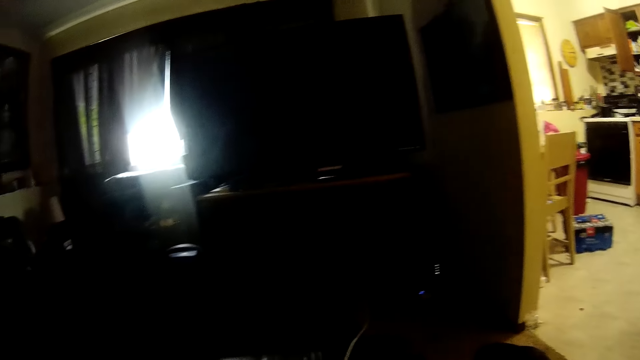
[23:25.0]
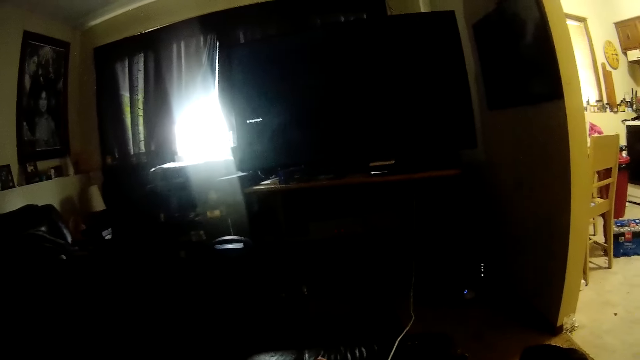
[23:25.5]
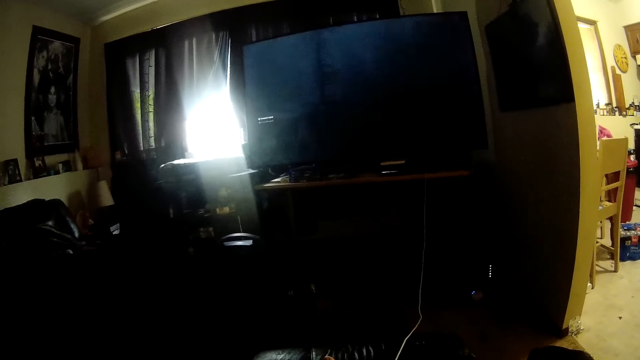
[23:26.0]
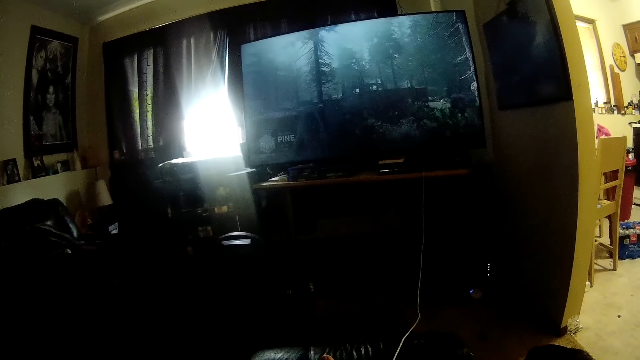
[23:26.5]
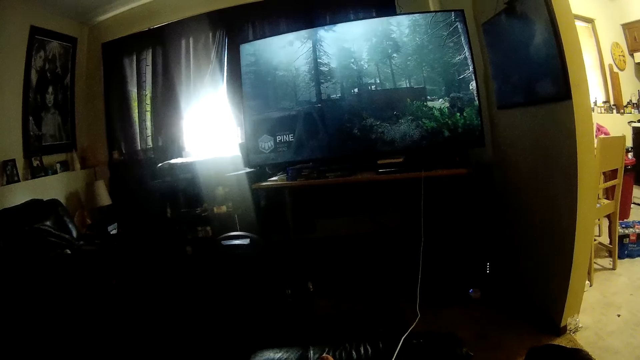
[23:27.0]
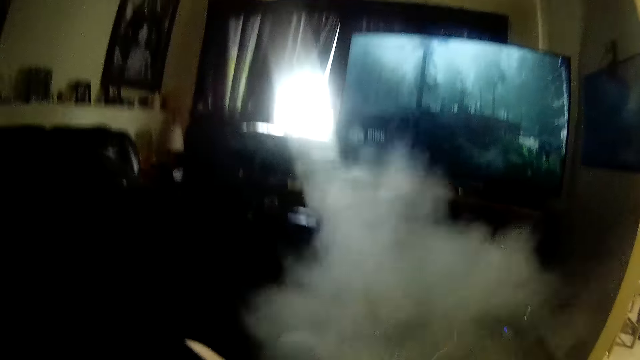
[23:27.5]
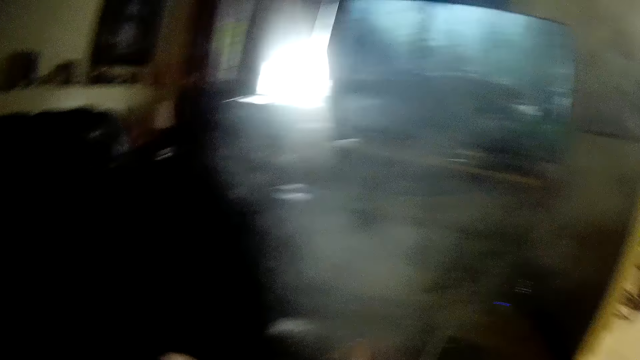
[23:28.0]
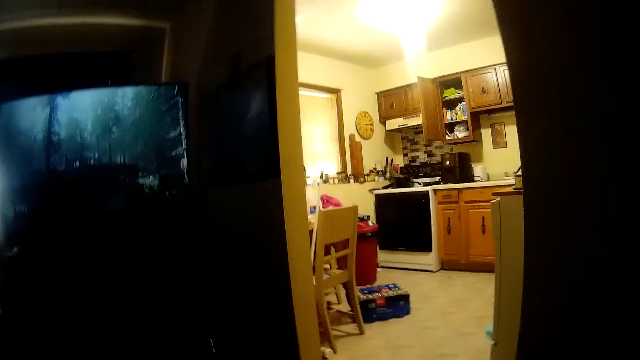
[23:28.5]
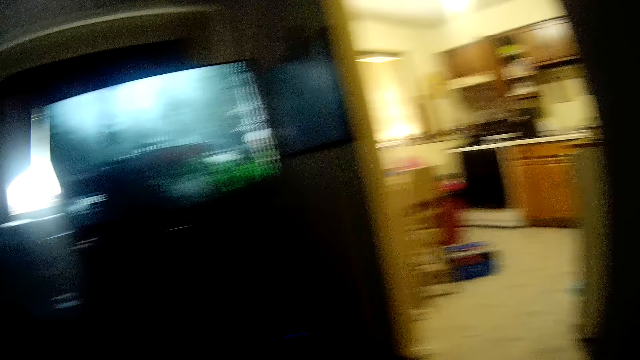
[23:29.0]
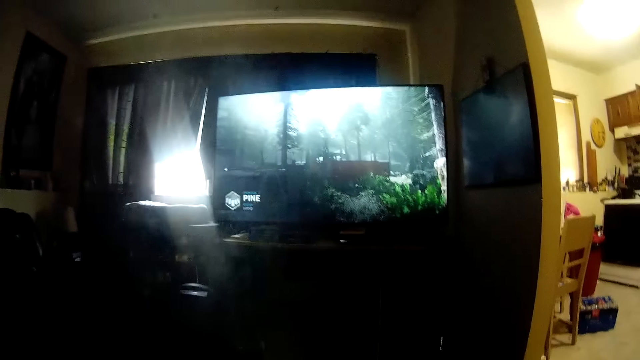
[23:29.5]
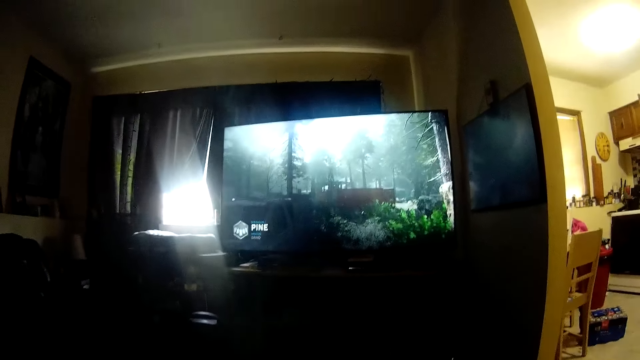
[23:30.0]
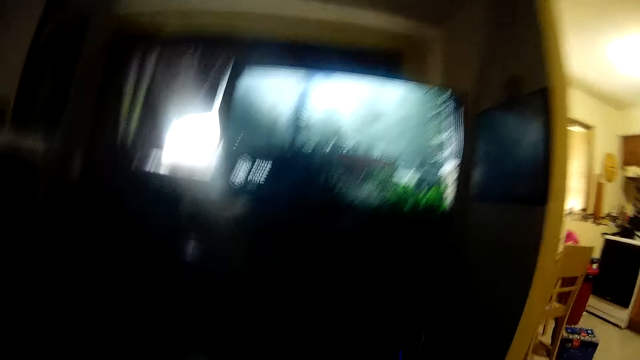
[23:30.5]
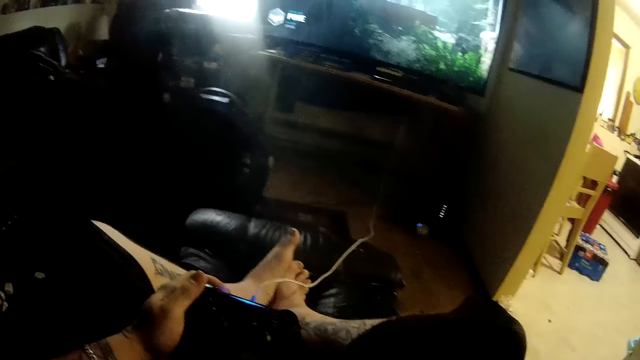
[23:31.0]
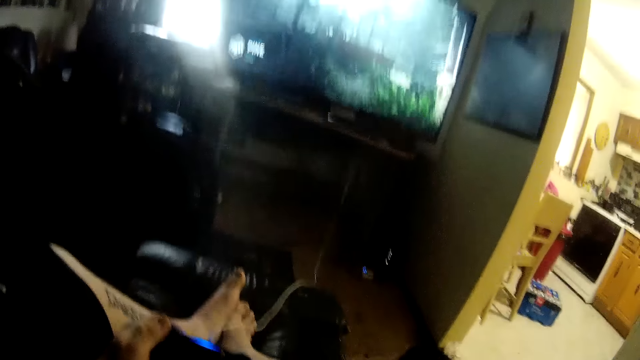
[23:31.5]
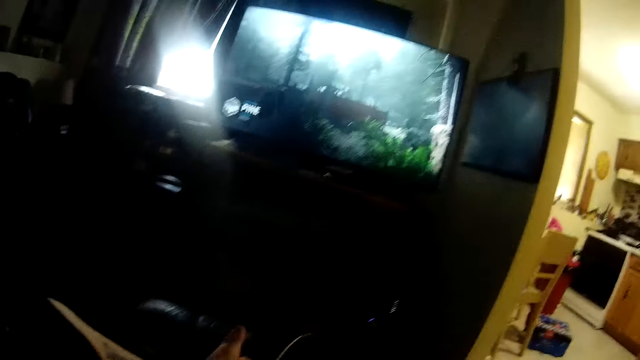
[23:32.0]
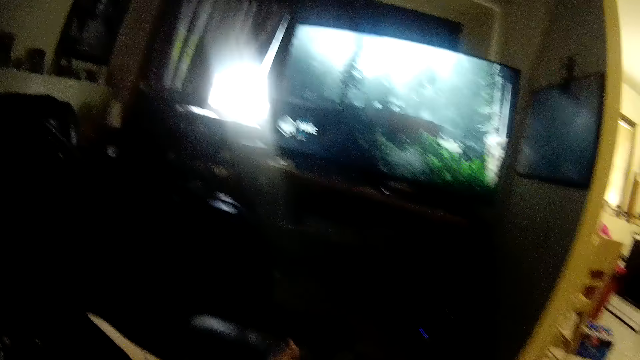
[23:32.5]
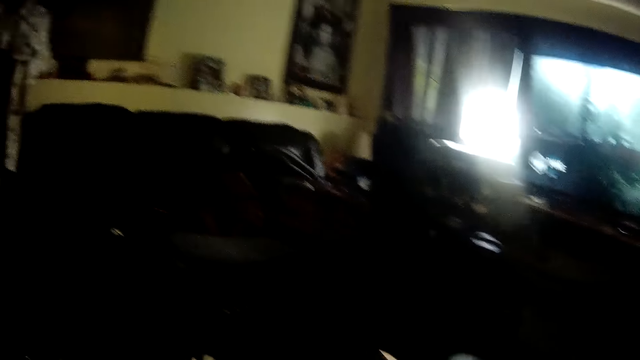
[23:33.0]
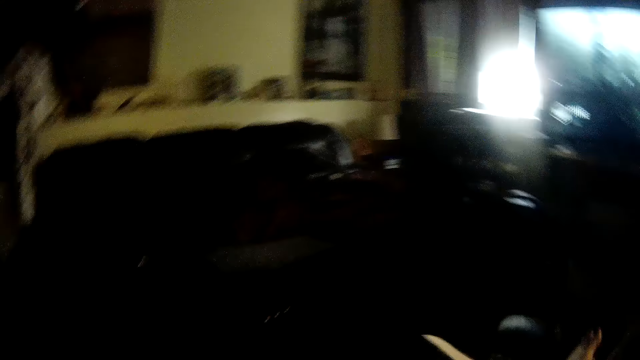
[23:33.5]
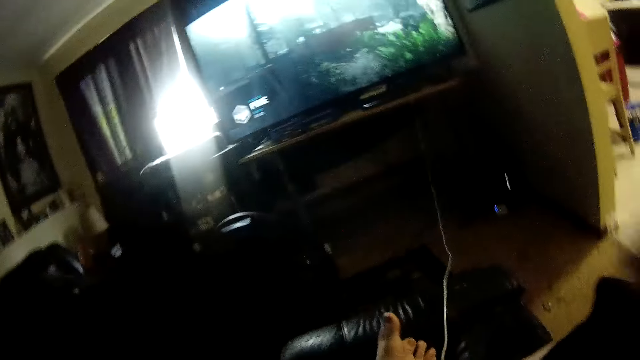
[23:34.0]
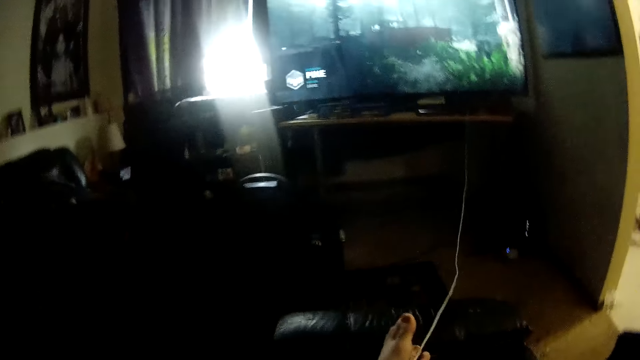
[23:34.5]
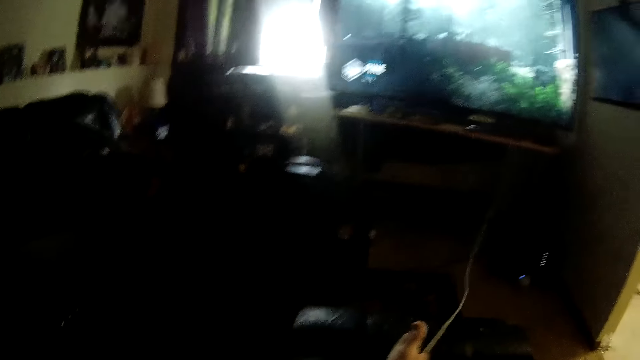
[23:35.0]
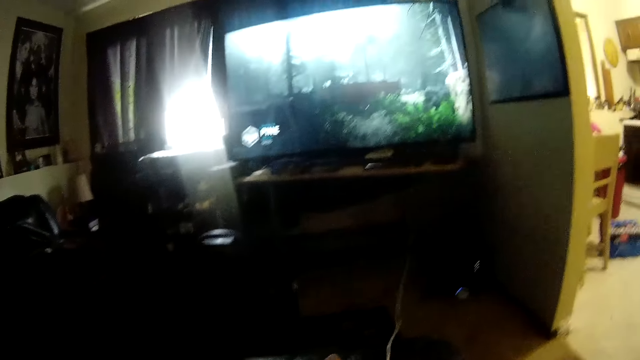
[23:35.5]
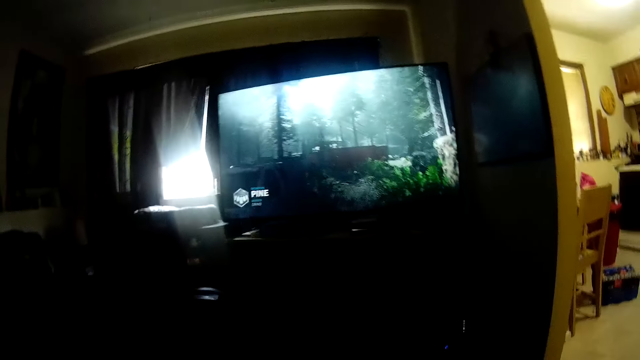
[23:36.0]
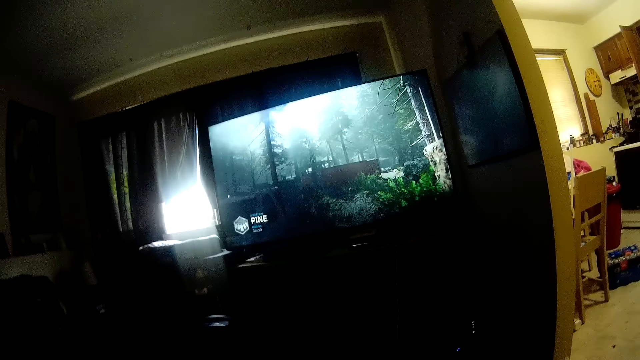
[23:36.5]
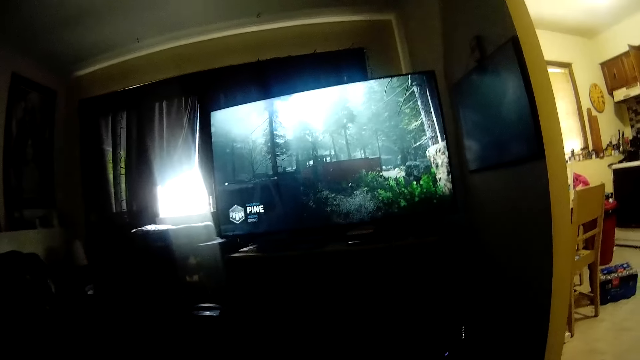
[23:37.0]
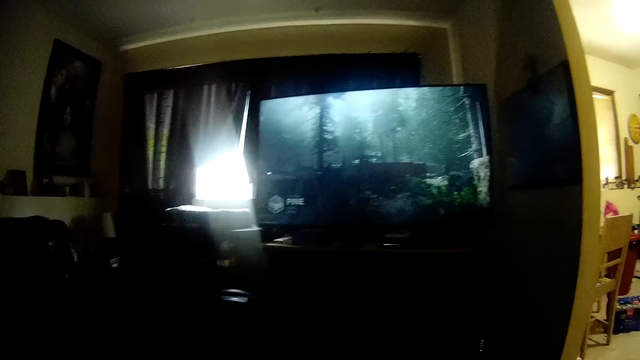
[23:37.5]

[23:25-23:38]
The camera wearer exhales smoke. They turn to the side. They play a video game. They move the camera around. They hold a video game console. They move the camera around. They turn to the side. They turn to the side again.

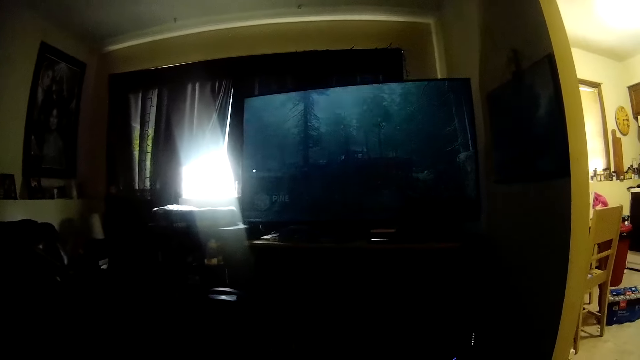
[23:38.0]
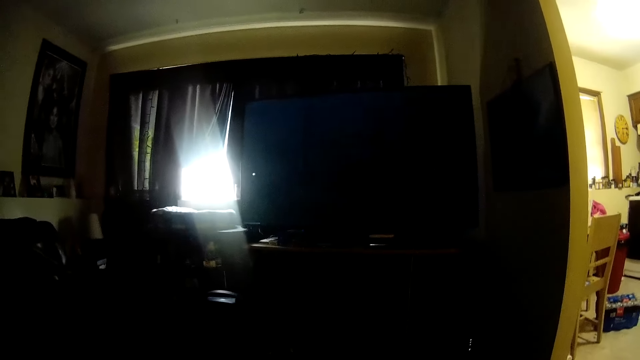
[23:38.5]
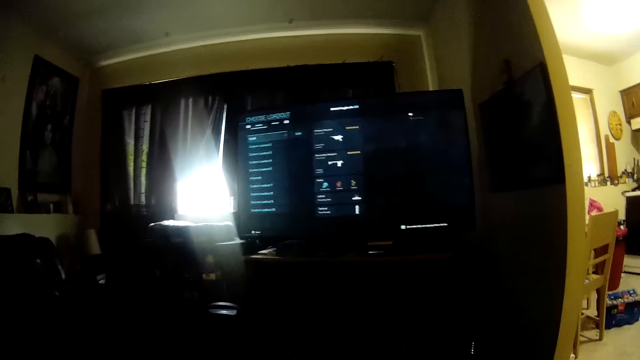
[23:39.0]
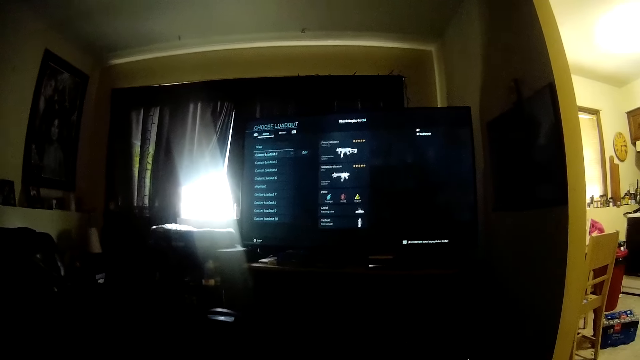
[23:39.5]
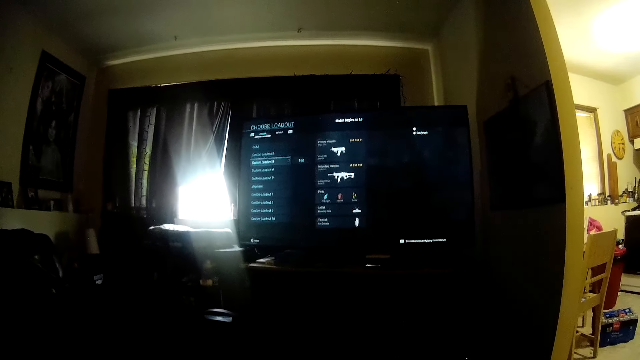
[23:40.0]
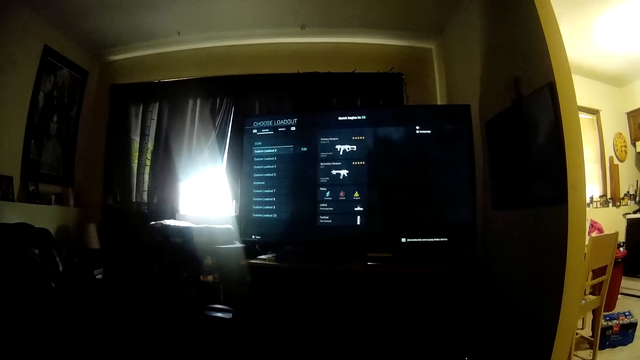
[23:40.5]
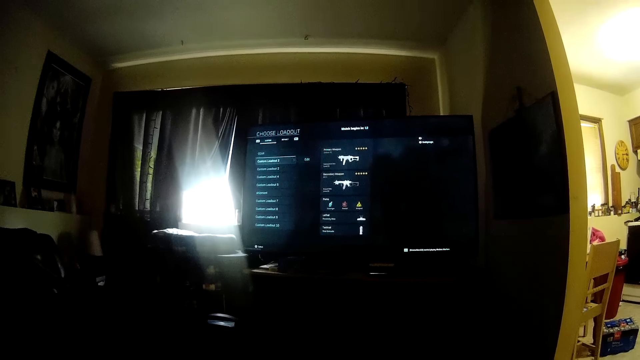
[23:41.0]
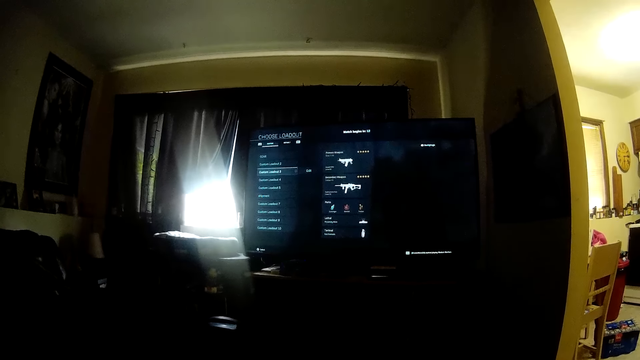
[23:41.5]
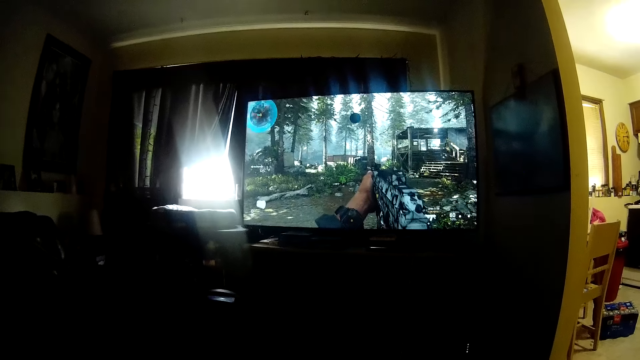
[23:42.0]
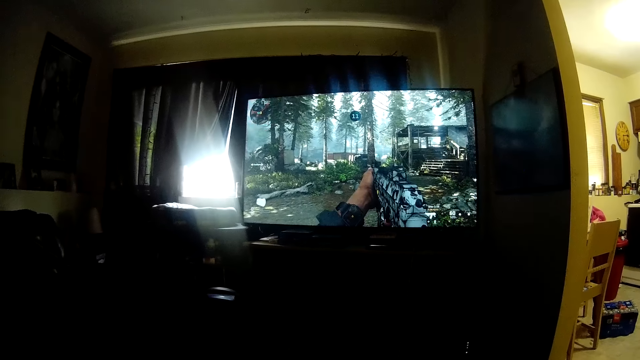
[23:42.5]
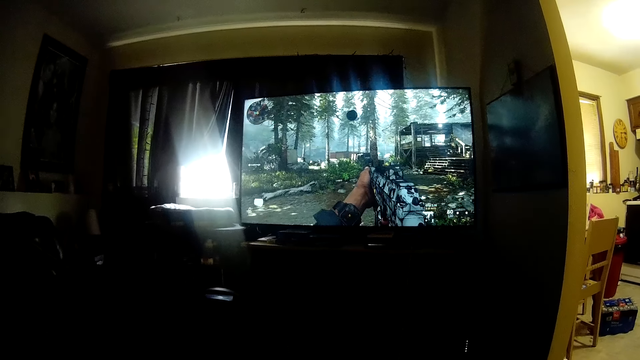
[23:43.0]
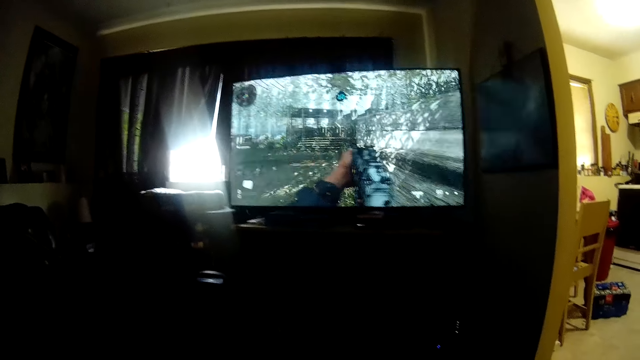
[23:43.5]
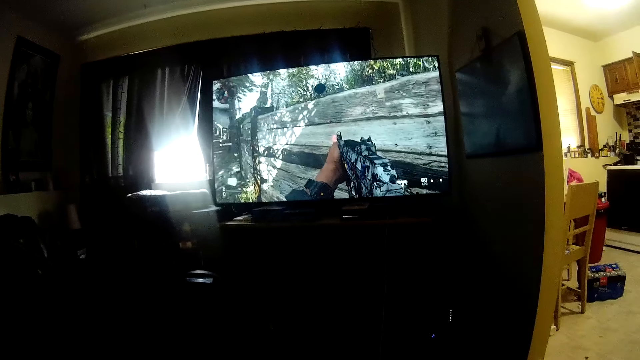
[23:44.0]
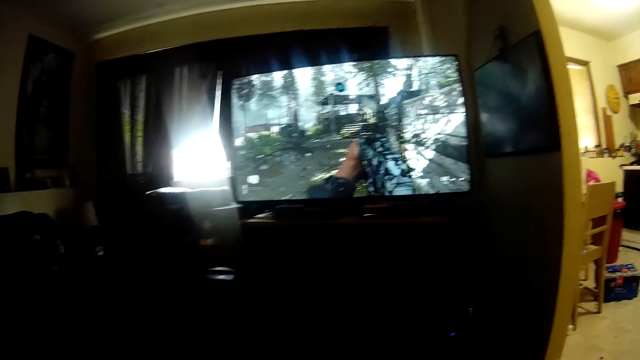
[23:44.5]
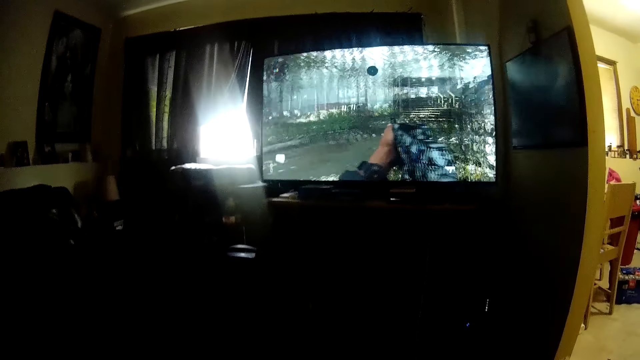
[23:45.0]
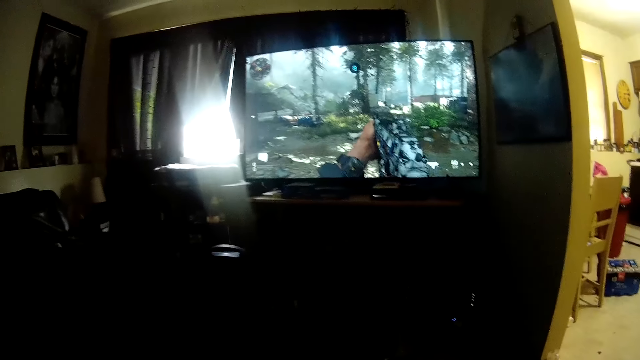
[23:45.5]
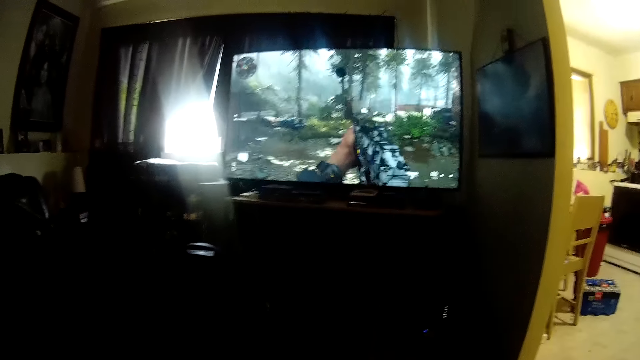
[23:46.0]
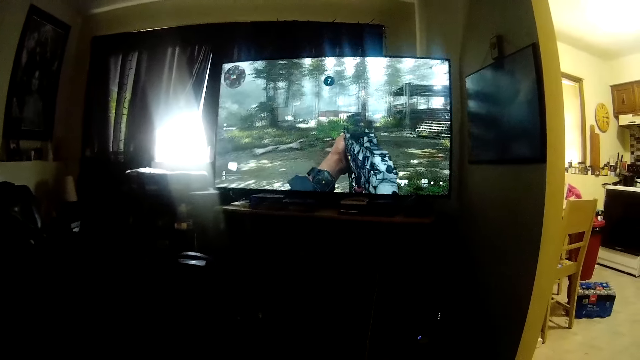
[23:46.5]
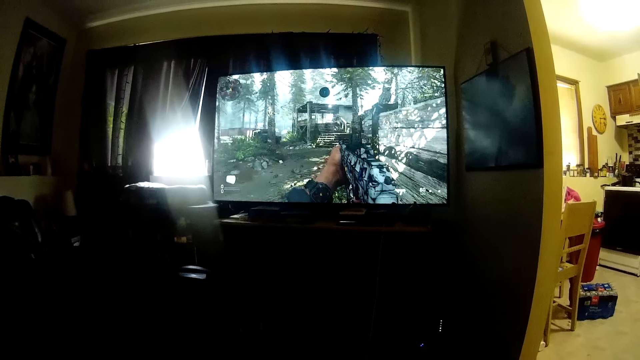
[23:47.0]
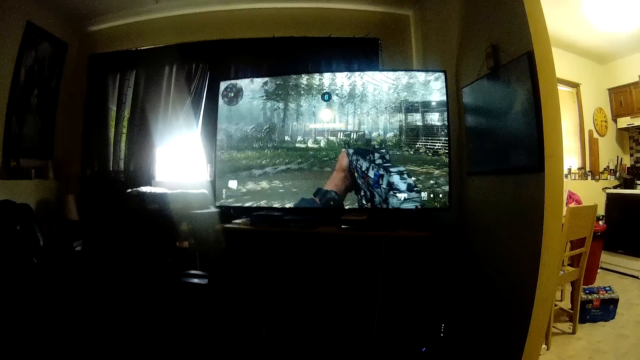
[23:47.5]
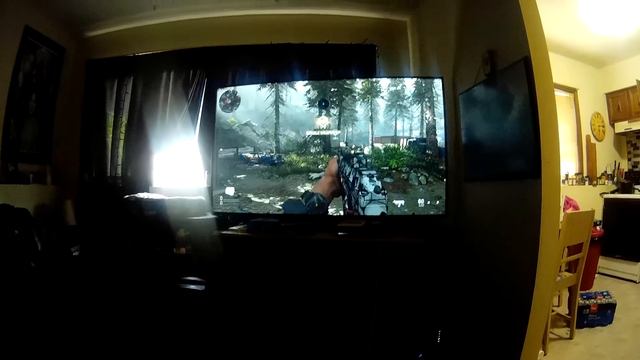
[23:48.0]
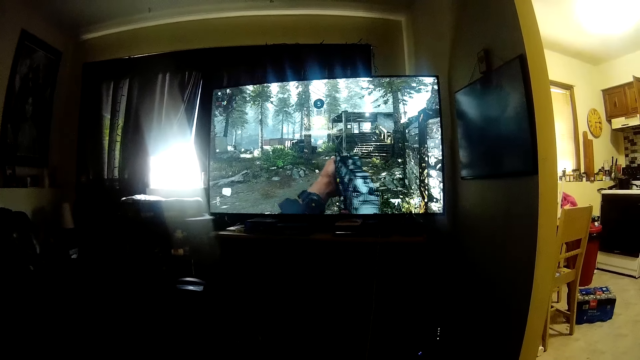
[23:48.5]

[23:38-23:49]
The camera wearer plays a video game.
